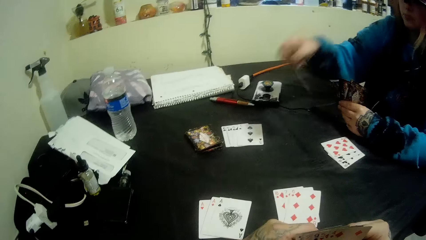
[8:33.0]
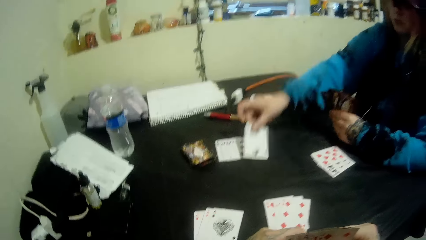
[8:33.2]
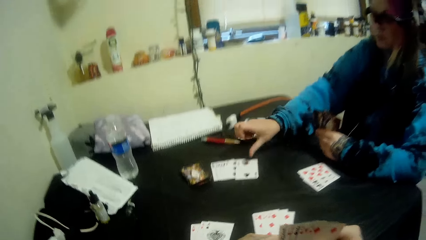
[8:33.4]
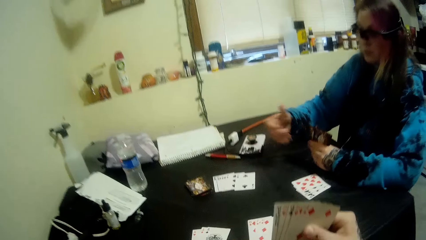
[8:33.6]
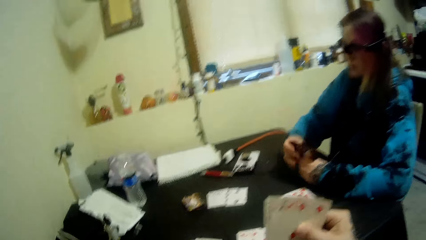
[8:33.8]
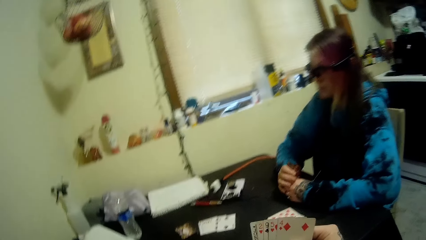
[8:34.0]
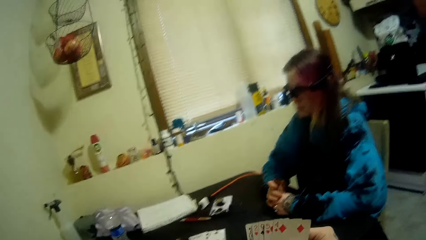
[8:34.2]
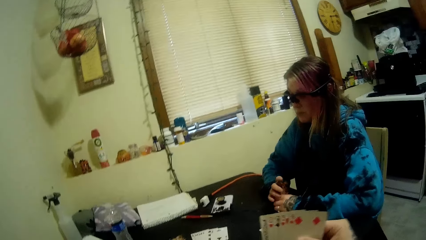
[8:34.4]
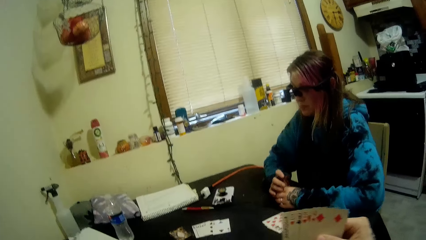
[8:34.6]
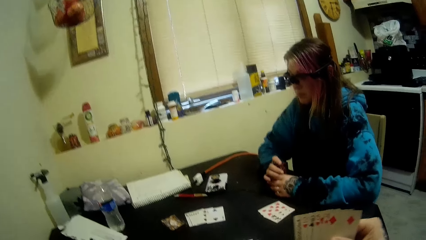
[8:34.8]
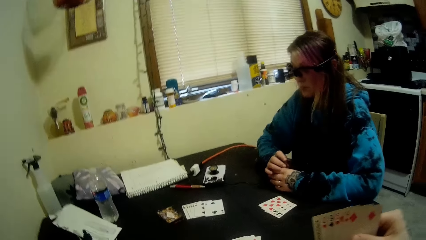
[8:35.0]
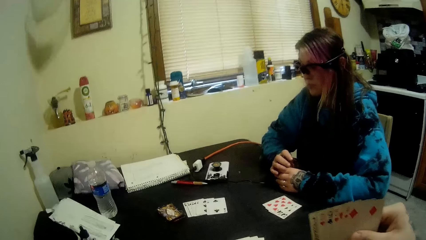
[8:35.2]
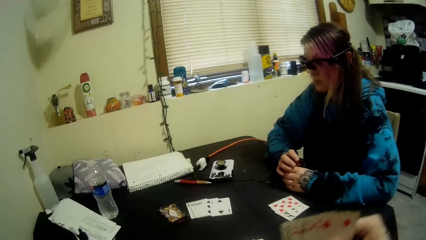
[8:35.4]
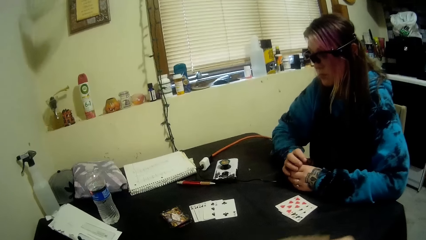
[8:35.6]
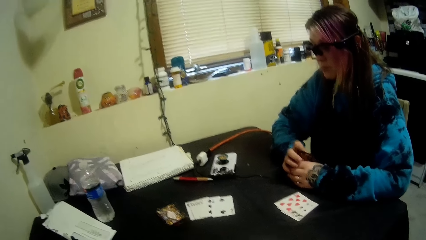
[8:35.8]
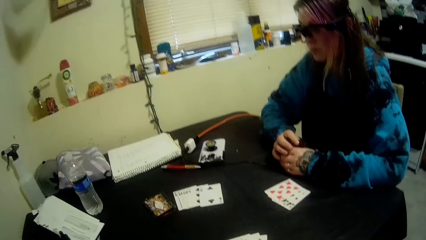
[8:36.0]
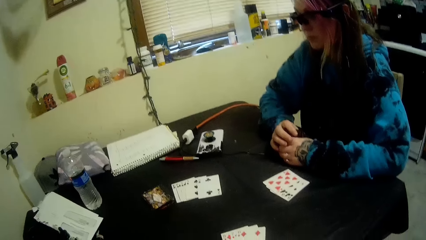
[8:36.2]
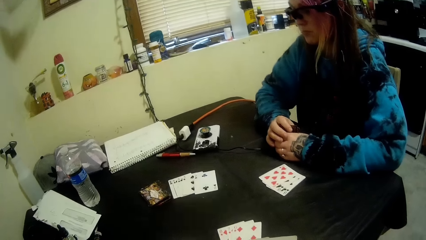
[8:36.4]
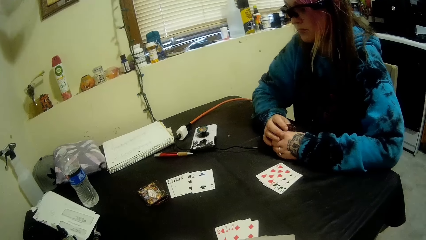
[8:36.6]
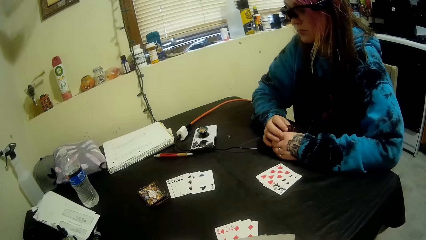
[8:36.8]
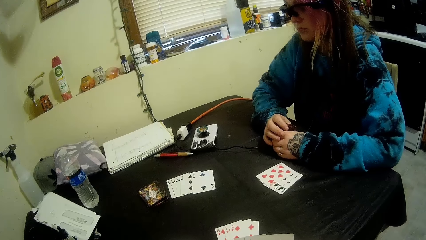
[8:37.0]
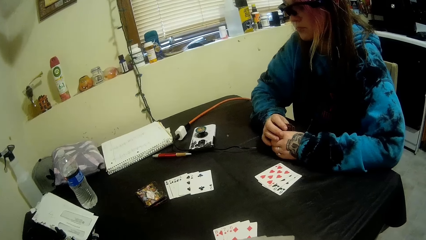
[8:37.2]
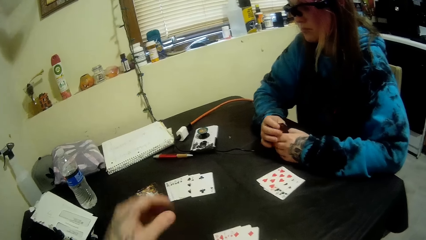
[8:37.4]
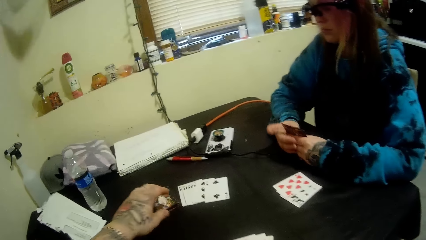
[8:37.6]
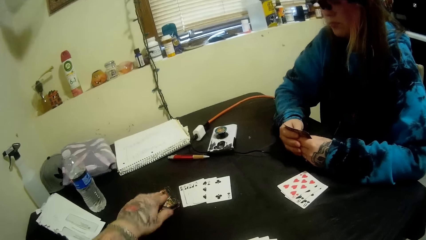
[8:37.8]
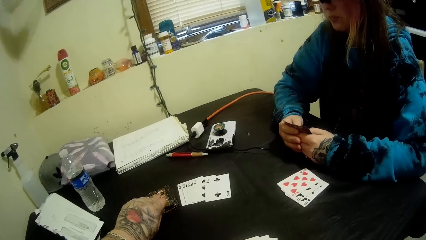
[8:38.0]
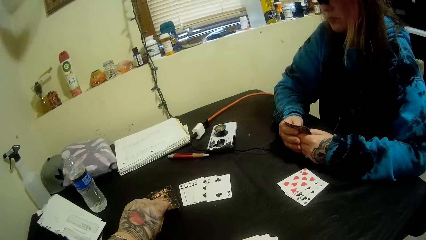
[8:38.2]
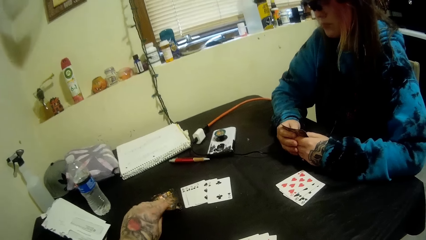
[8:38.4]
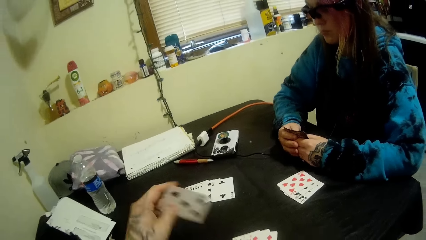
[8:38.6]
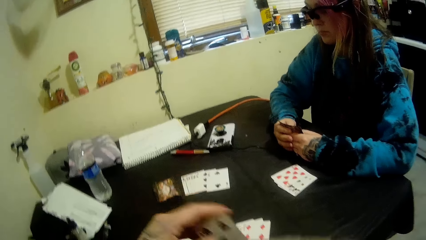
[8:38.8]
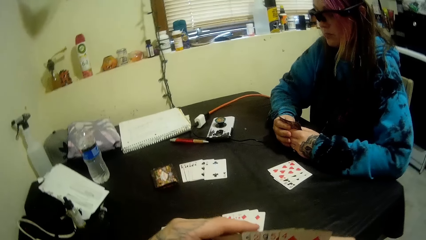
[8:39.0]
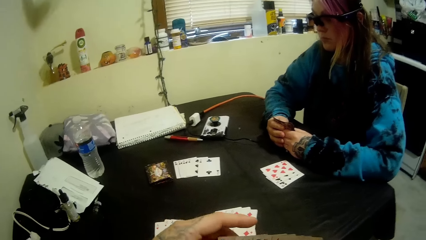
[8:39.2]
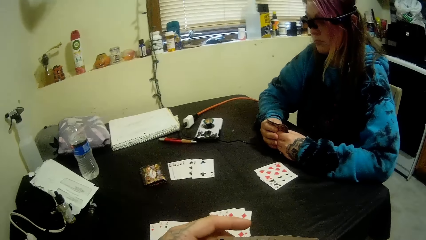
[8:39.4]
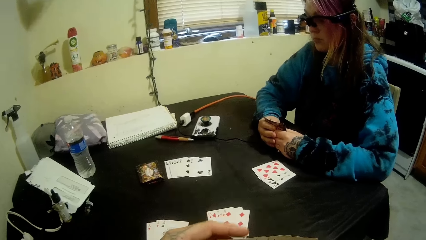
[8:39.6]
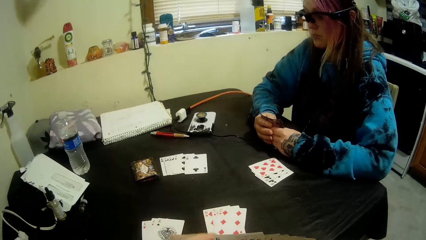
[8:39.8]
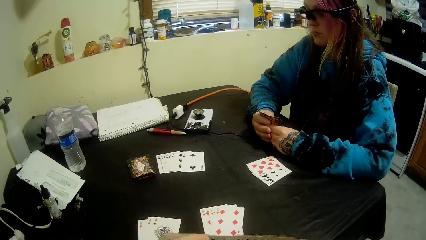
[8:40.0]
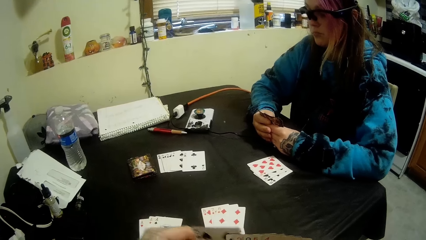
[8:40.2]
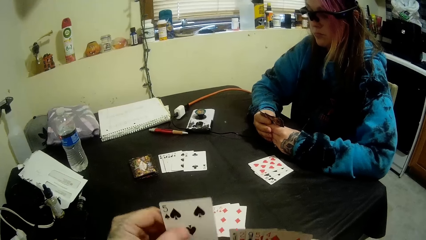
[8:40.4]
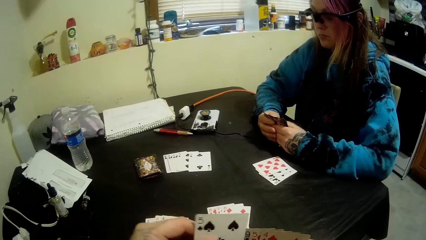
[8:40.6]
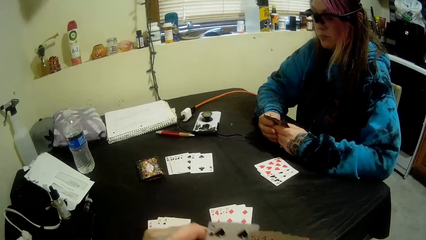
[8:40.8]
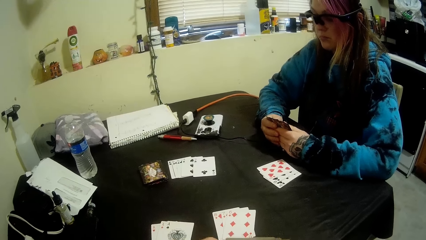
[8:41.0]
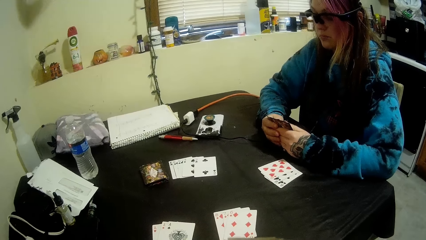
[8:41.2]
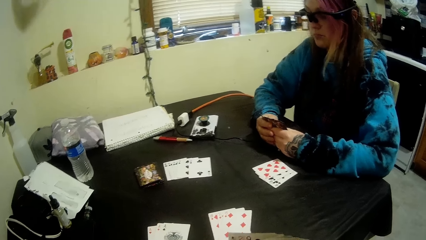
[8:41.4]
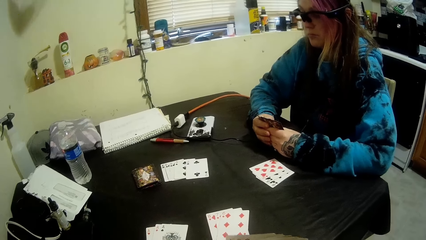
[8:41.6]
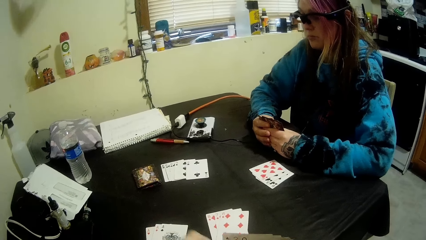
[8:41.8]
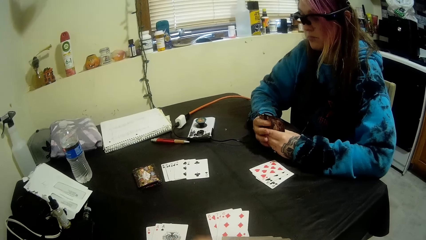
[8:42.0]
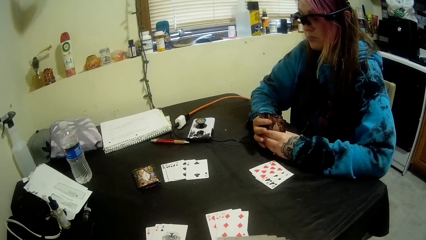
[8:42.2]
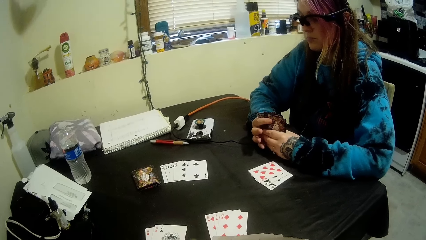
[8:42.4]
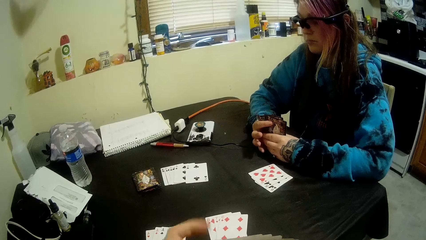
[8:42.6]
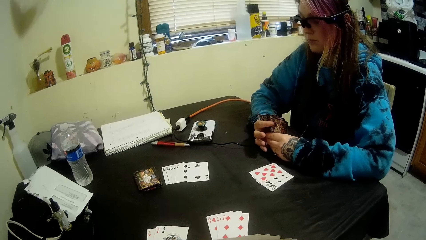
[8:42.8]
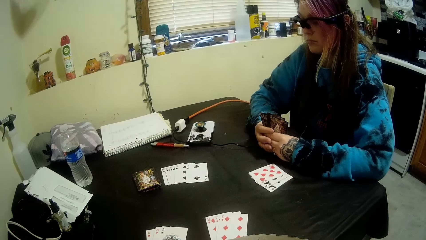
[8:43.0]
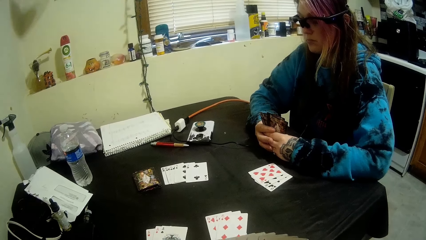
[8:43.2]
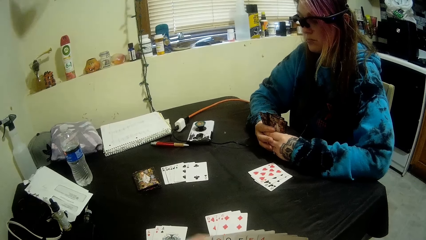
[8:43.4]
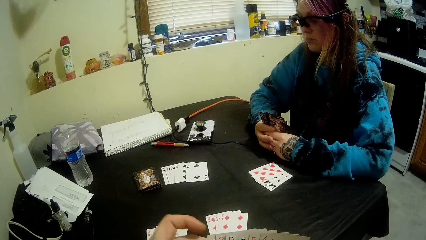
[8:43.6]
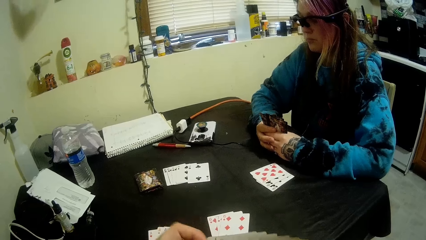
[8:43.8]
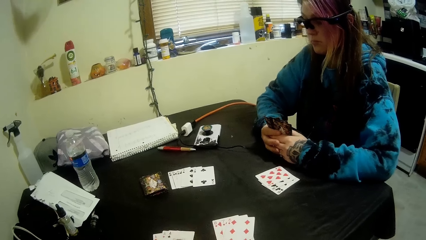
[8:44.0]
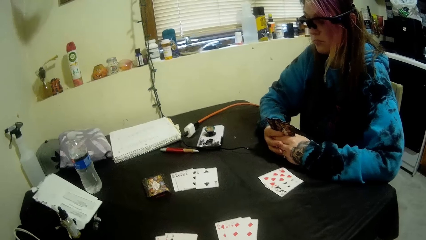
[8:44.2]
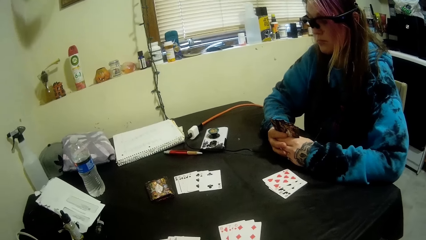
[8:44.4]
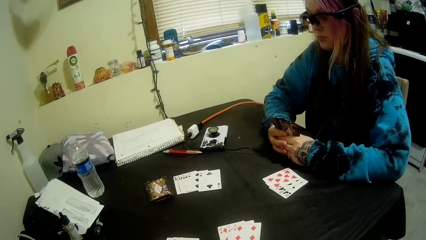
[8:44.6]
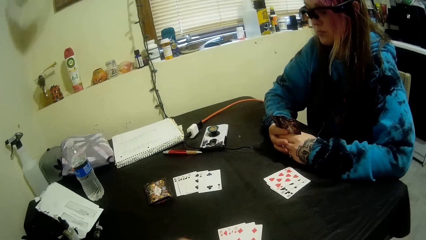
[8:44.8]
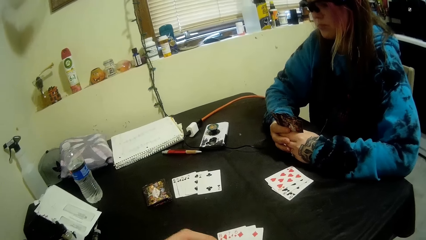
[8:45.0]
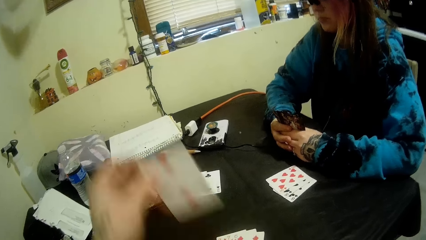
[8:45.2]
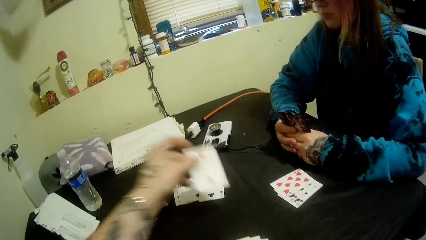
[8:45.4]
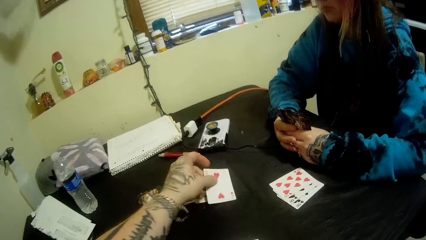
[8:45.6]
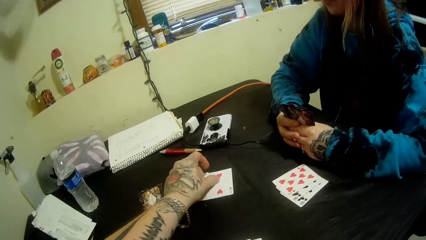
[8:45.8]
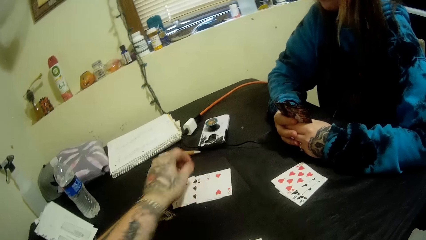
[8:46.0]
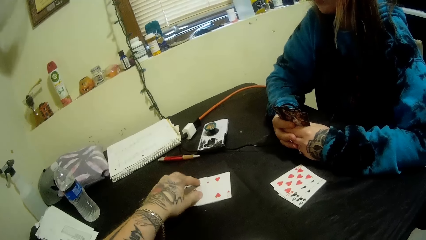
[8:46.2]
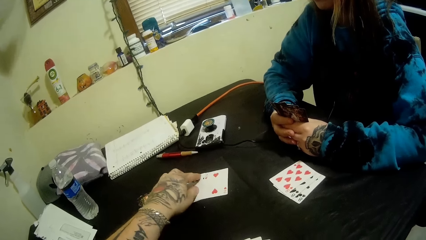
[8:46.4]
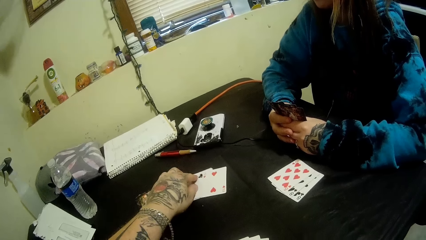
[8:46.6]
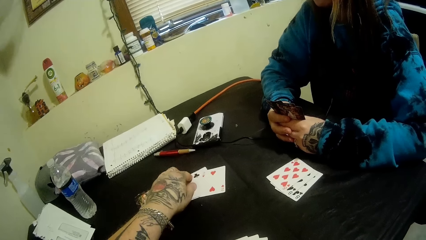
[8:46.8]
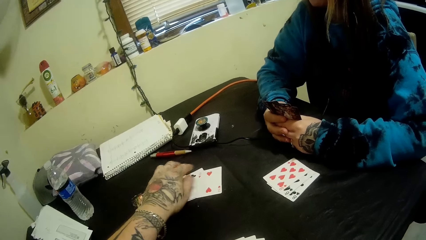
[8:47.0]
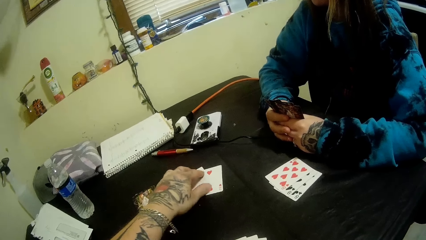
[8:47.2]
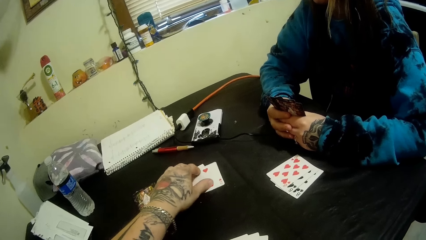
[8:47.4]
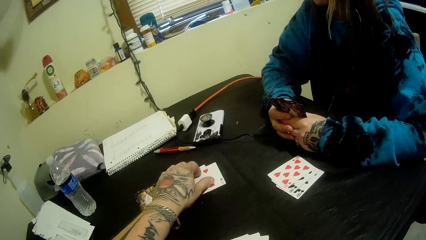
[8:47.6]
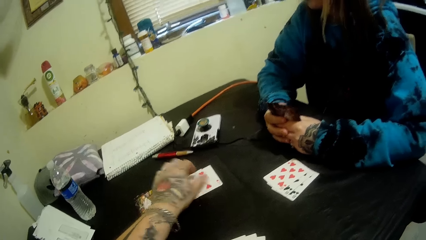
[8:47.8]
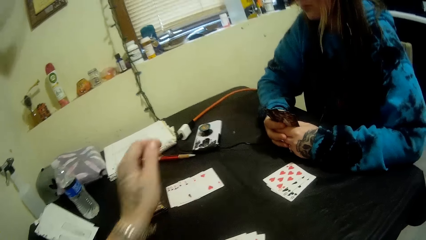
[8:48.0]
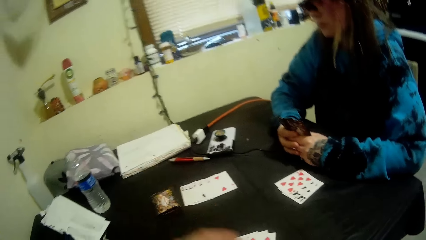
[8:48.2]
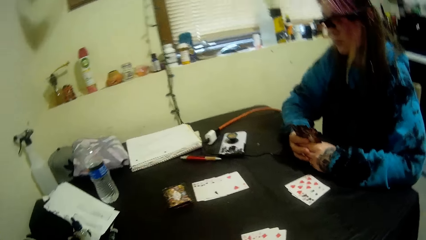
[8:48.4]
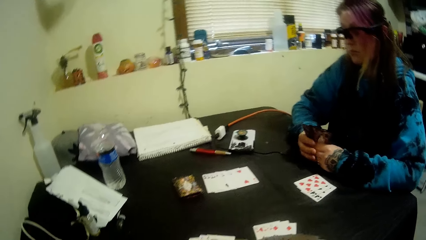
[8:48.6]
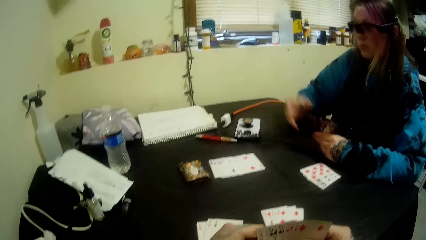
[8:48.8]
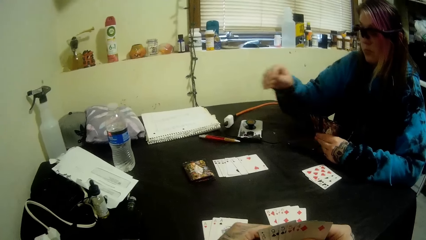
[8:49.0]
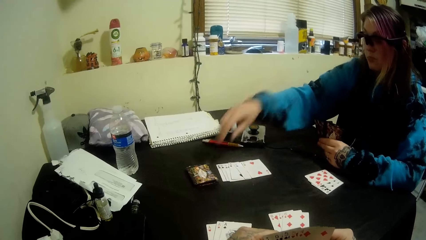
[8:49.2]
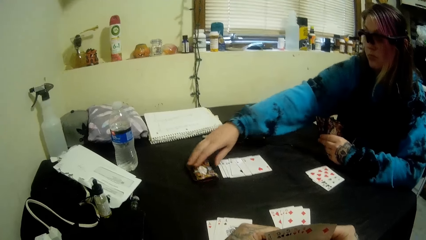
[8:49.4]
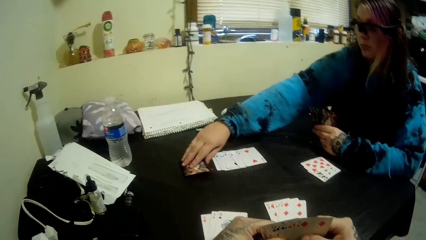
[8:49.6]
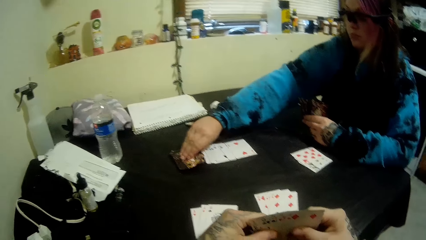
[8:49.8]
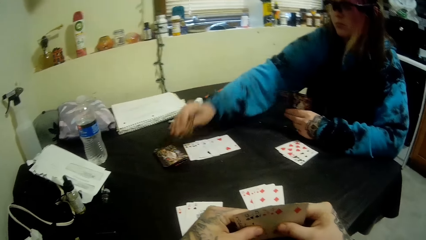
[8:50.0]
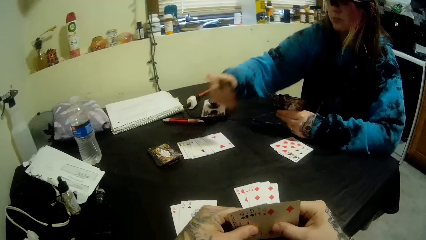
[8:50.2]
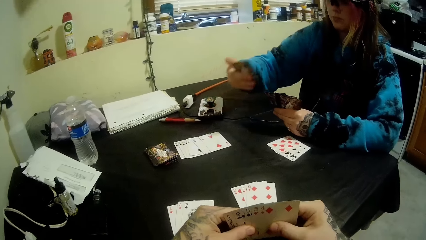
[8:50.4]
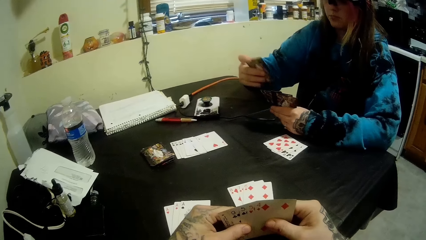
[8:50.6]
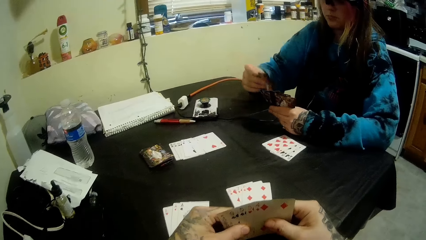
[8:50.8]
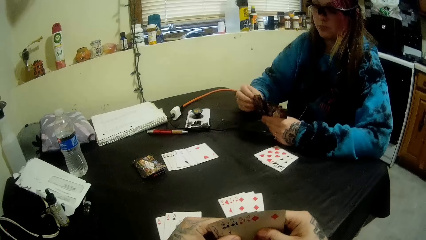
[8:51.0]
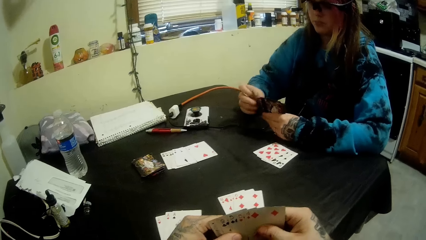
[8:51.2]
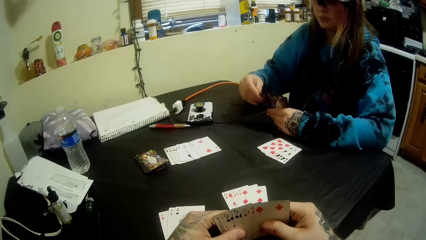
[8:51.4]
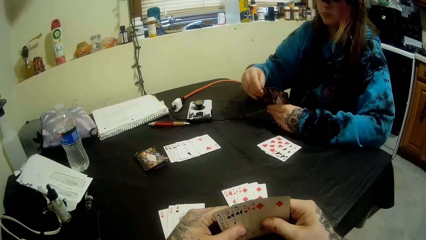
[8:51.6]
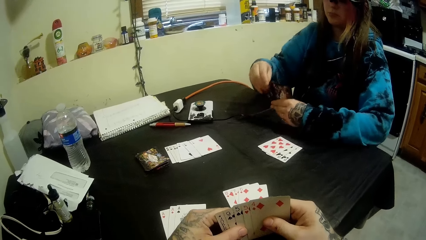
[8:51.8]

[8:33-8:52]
A lady puts the card on the table. The lady looks at the cards. The camera wearer looks at the cards. They pick a card from the table. They put the card on the right hand. They arrange the cards. They move the finger. They pick the card. They put the card on the table. They arrange the cards on the table. They move the cards. The lady picks a card from the table. The lady puts the card on the left hand. The lady picks the card.
